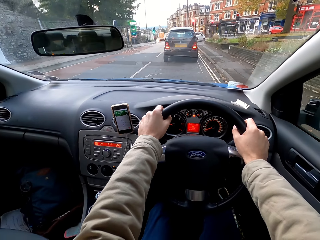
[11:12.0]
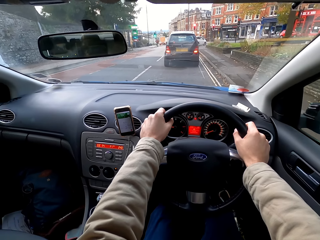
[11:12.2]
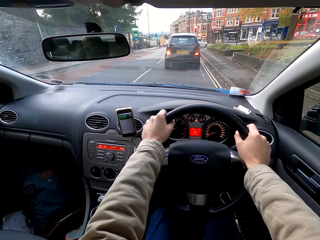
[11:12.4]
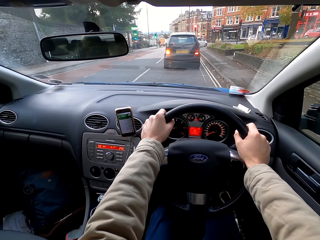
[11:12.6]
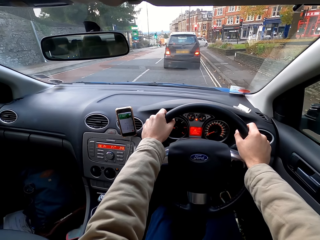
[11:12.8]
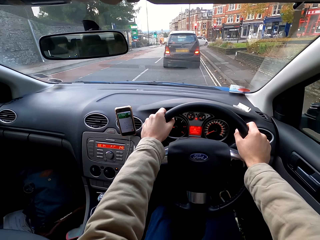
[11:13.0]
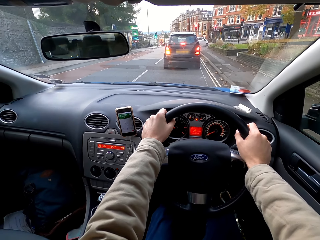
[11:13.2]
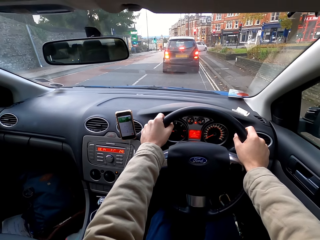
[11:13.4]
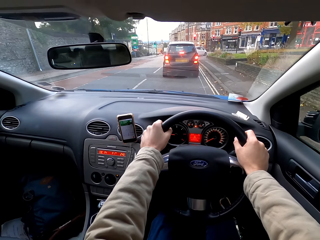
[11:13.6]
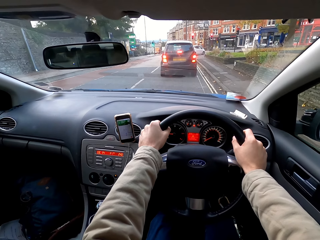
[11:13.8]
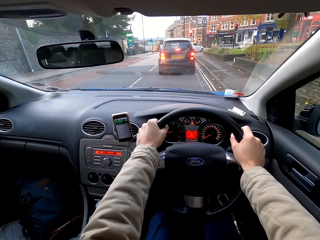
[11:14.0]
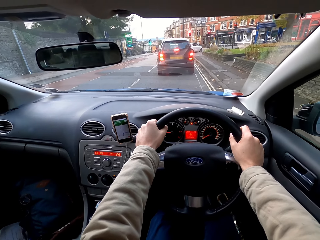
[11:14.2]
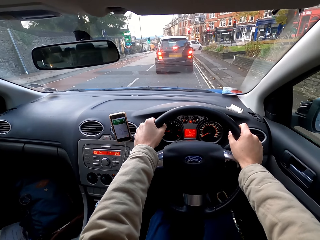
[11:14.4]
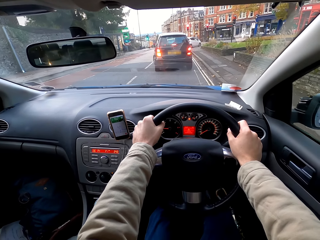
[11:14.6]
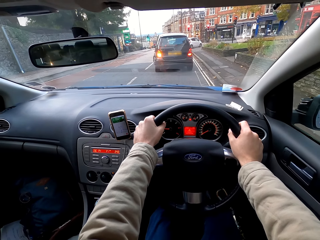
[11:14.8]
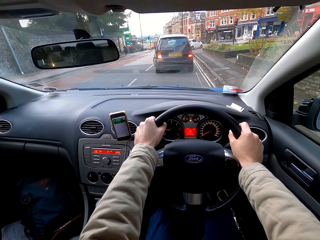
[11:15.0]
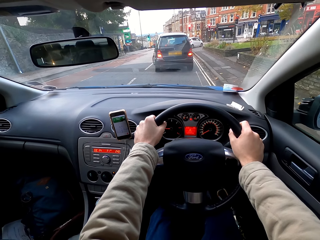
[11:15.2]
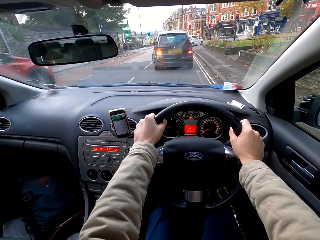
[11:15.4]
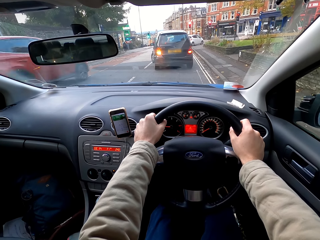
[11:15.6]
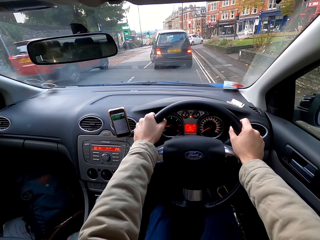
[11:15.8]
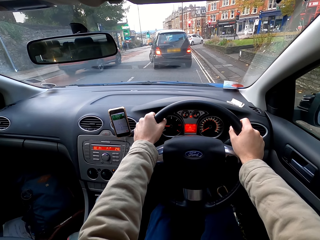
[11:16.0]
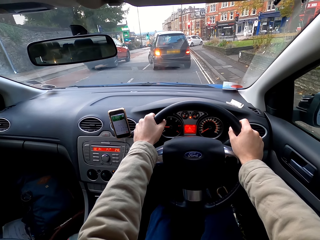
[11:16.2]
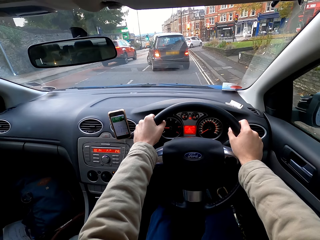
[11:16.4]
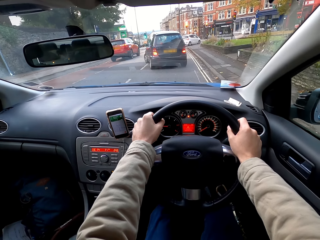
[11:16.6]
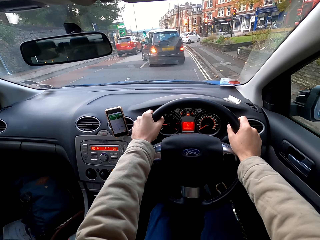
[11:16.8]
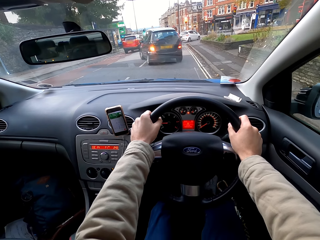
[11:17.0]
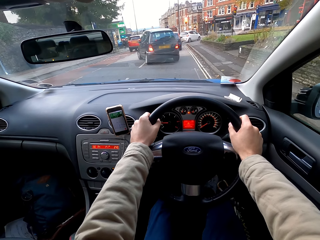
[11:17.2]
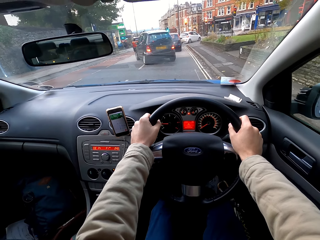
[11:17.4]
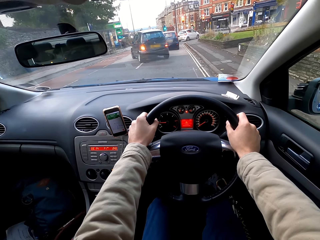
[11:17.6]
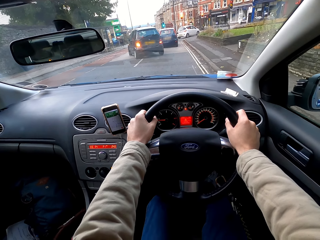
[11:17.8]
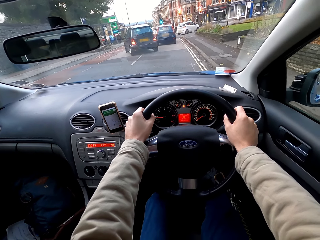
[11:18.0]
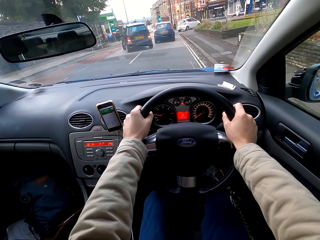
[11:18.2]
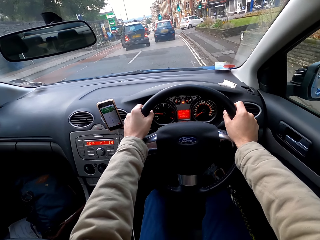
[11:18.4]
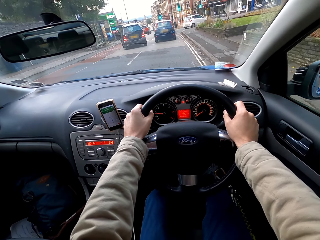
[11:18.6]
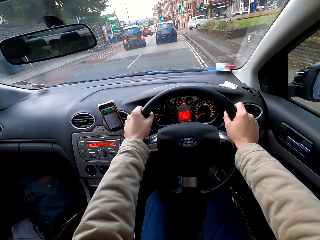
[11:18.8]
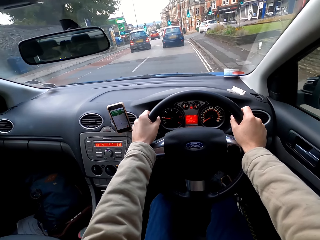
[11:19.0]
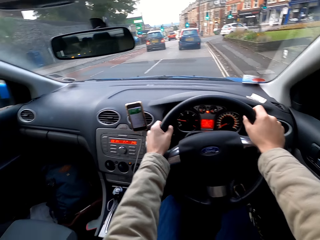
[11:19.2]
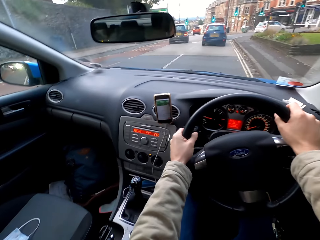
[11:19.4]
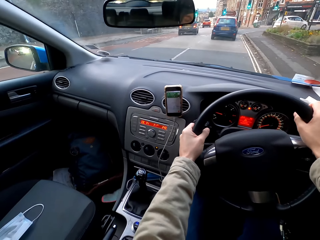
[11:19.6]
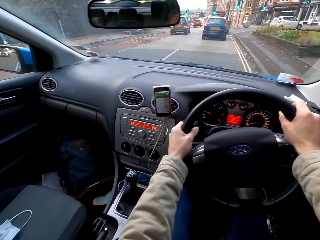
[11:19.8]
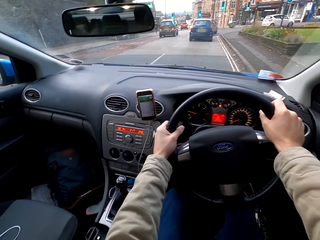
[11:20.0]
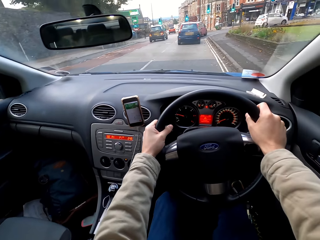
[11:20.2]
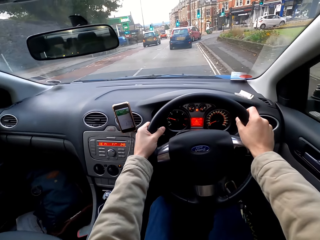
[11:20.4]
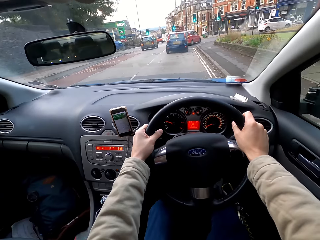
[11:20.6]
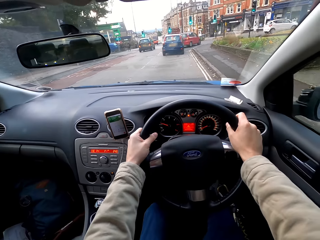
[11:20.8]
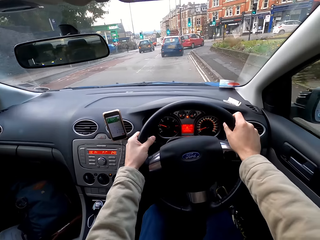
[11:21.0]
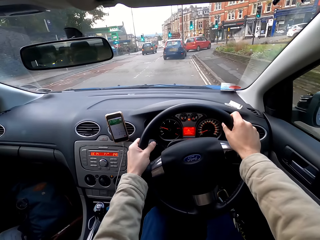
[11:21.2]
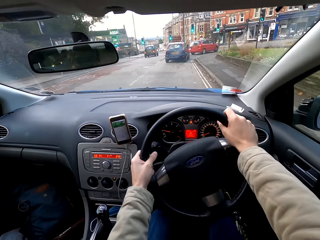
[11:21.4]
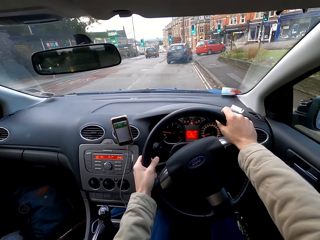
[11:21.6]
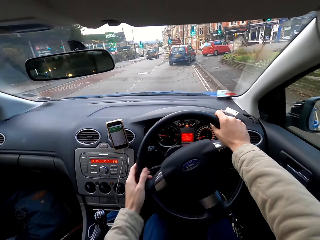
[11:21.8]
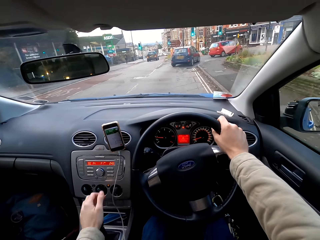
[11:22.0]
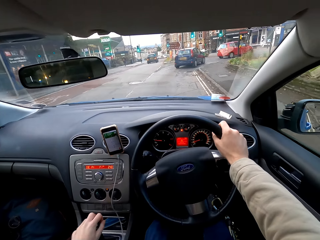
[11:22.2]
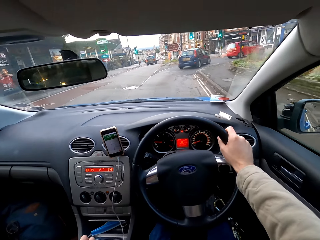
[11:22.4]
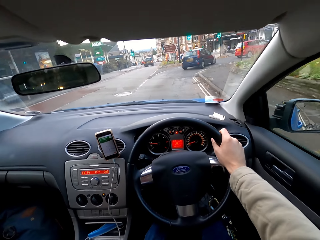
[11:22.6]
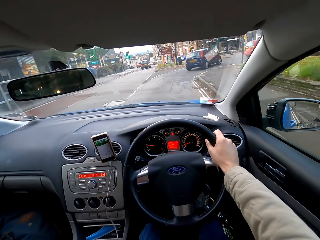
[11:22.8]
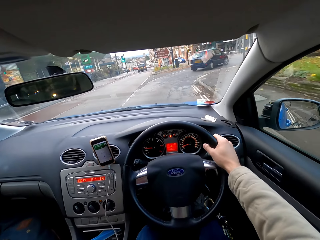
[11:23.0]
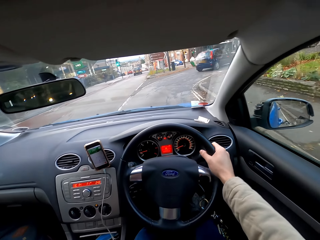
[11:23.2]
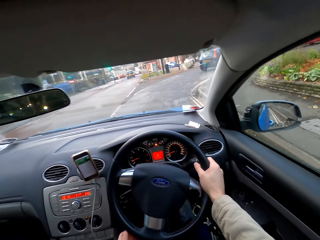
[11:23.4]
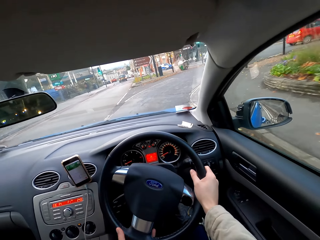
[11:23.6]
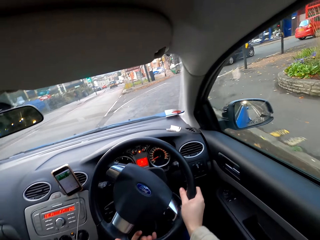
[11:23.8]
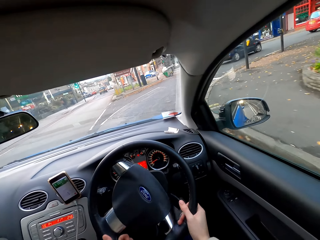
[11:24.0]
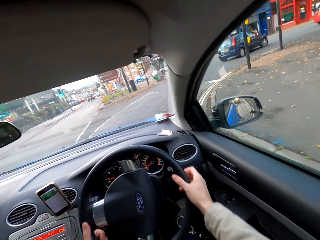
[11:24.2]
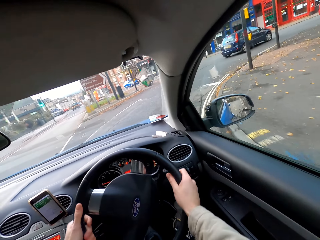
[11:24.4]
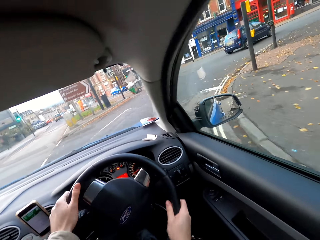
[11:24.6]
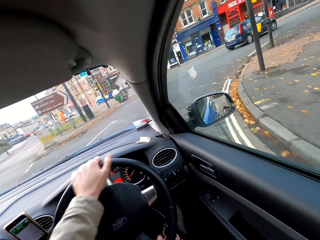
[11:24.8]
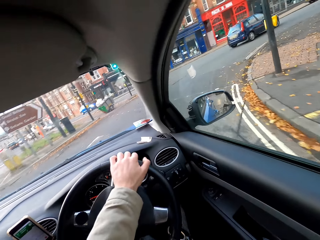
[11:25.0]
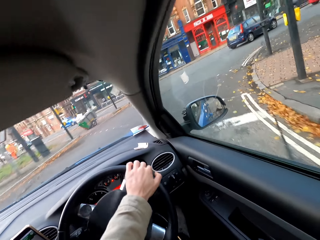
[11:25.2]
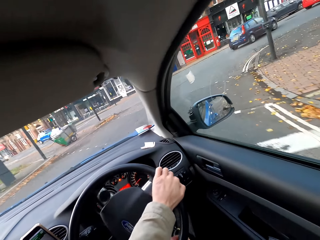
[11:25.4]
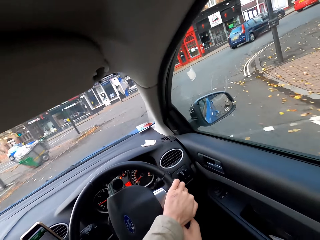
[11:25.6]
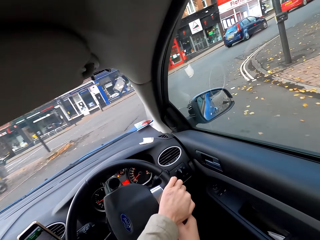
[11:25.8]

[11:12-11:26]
A red car drives past the camera wearer. The camera wearer operates the gear lever with his left hand. He drives the car with the steering wheel in his hands.

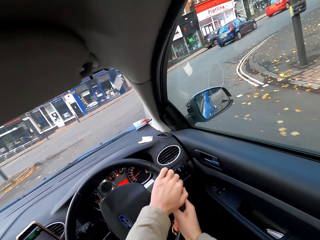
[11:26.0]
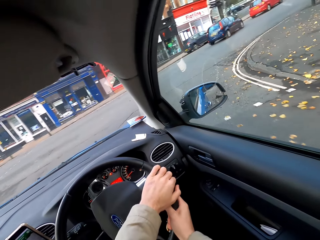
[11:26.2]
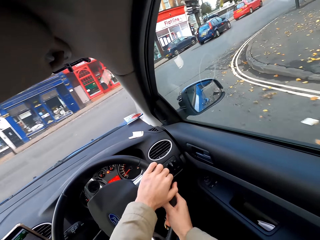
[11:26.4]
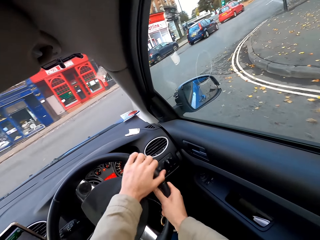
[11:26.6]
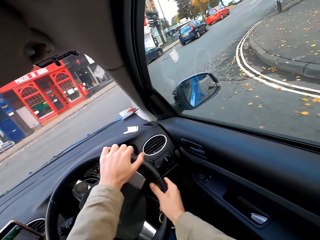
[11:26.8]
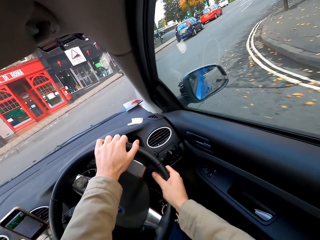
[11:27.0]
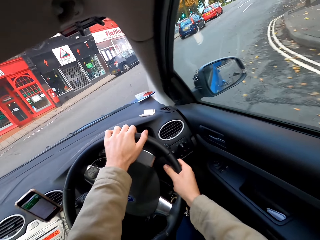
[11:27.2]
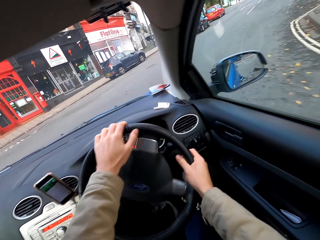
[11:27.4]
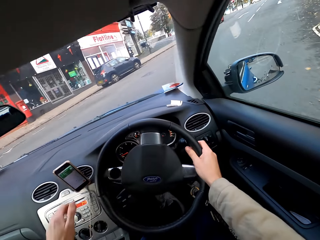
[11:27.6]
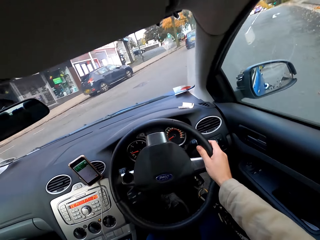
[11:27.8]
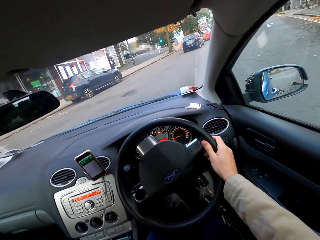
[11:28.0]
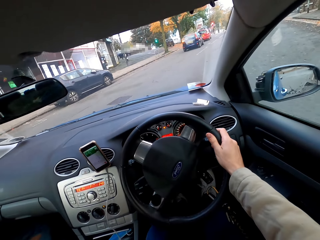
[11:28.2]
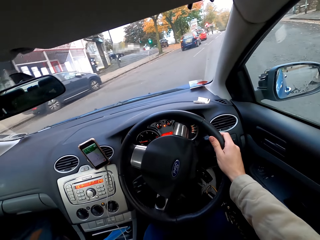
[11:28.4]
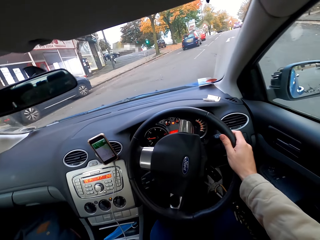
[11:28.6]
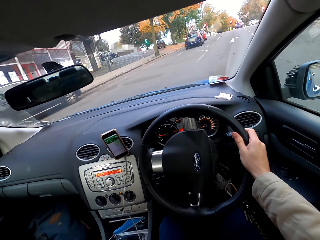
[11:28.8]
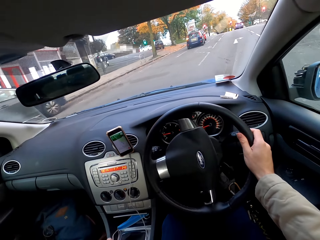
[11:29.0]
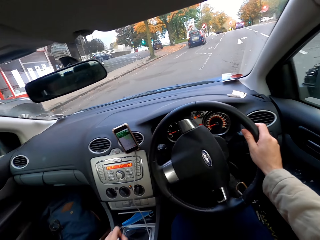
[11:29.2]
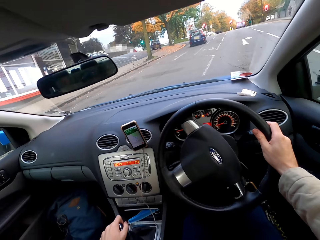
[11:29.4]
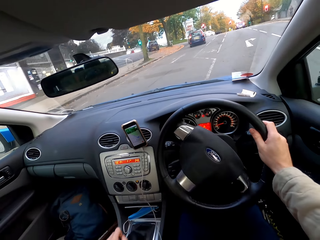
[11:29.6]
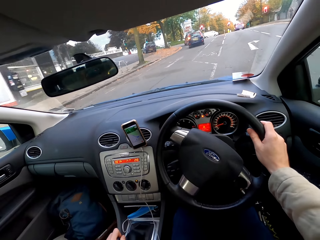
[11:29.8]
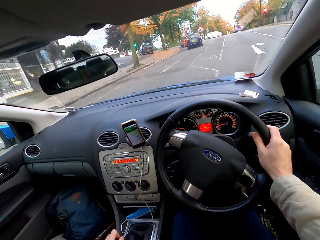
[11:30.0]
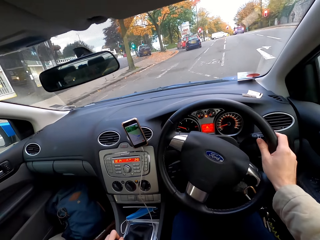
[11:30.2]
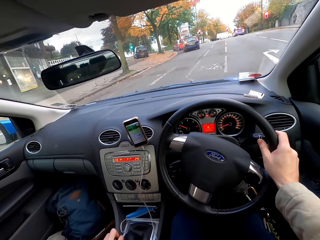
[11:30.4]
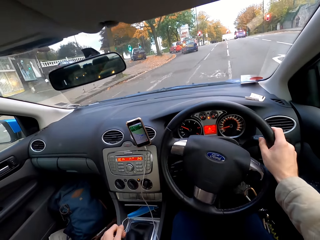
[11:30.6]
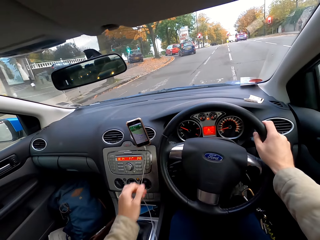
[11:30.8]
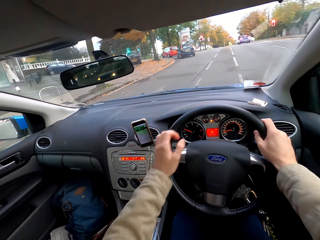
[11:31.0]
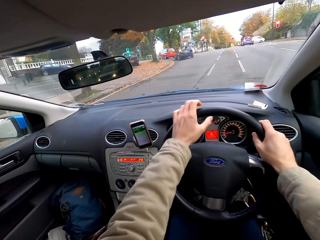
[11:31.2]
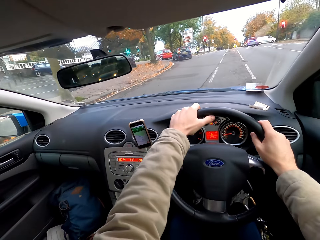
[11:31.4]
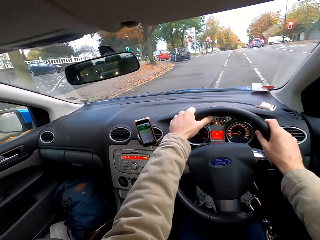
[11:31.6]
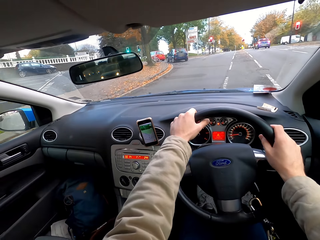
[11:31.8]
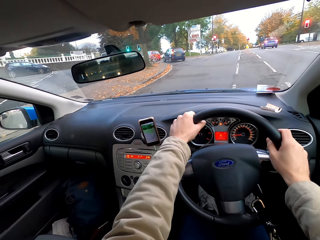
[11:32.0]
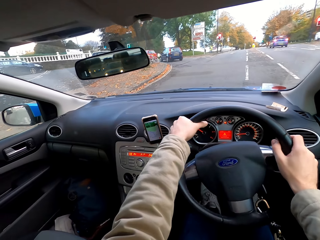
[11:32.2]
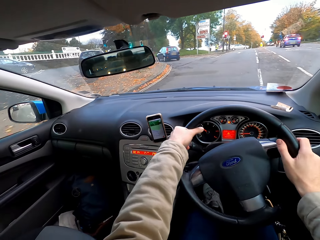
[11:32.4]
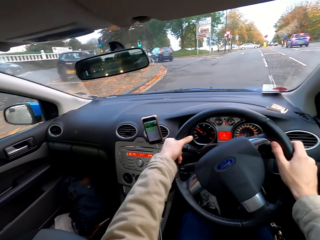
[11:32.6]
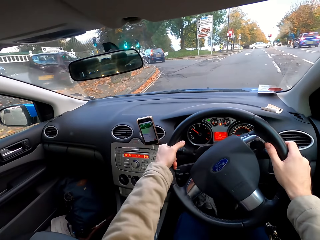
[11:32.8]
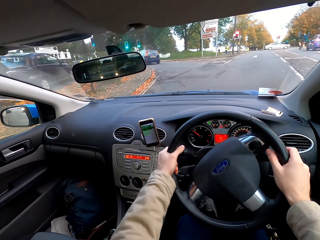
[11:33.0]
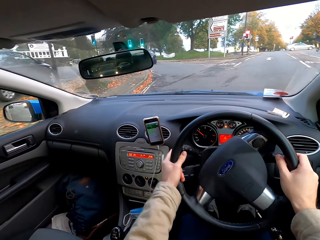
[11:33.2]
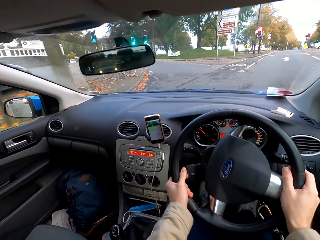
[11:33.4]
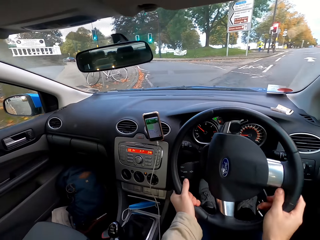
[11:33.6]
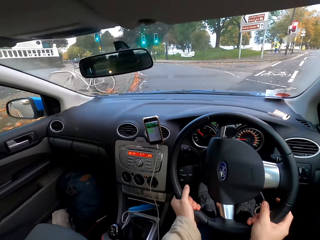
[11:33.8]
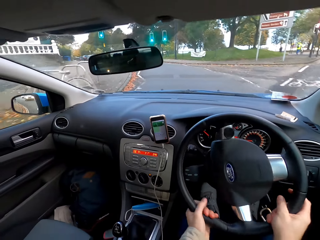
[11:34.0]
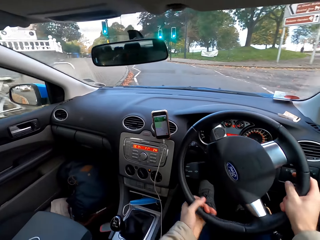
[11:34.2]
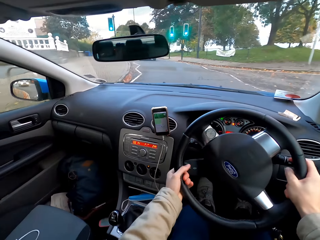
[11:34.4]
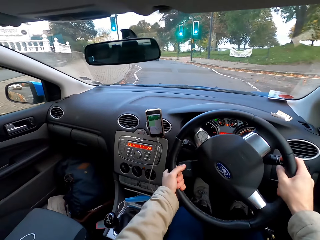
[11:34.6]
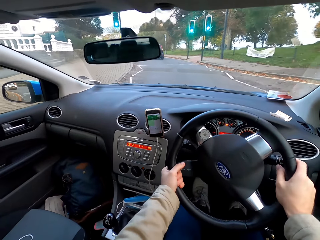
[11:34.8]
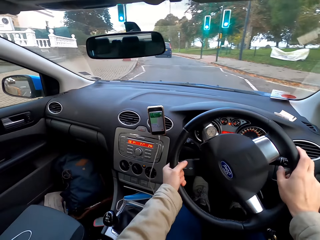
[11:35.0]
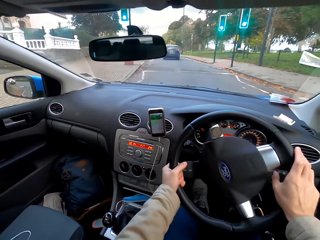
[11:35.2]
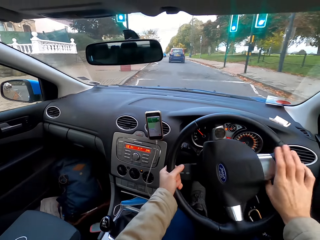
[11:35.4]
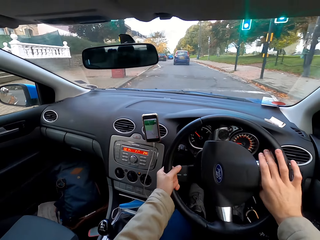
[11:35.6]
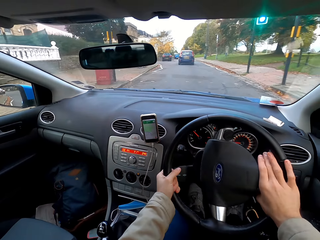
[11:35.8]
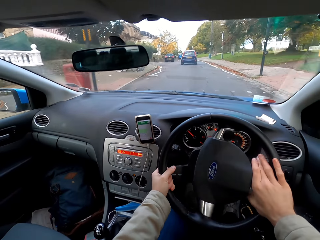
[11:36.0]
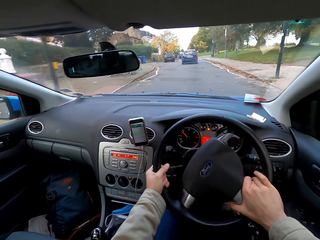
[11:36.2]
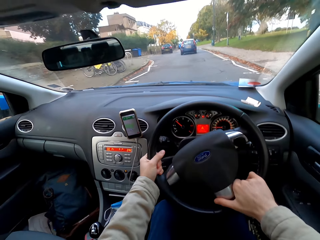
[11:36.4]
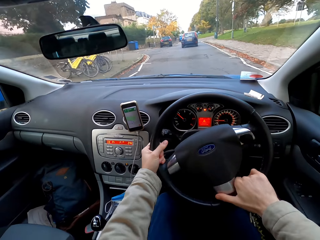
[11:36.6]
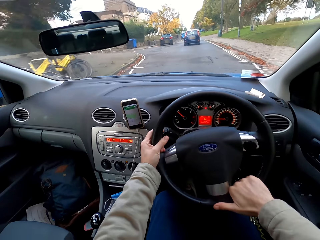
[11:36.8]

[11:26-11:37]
The camera wearer operates the gear lever with his left hand. He drives the car with the steering wheel in his hands.
